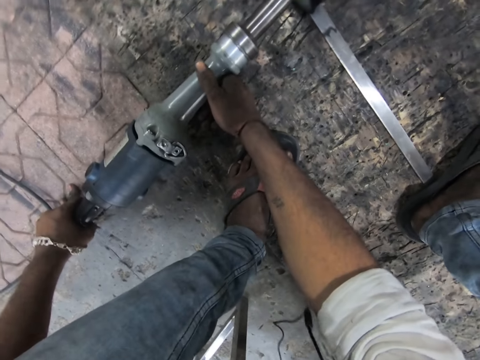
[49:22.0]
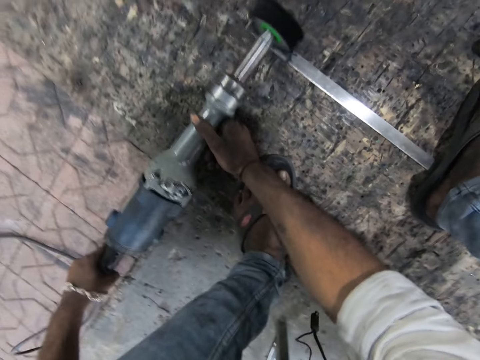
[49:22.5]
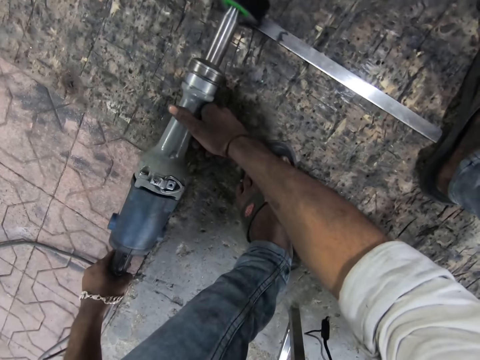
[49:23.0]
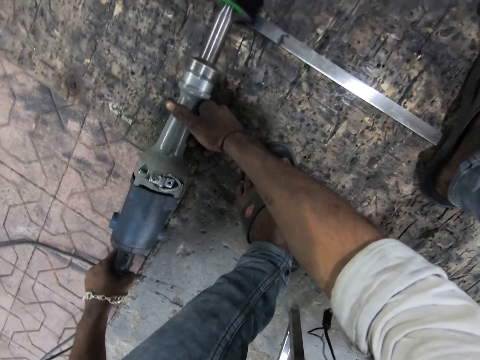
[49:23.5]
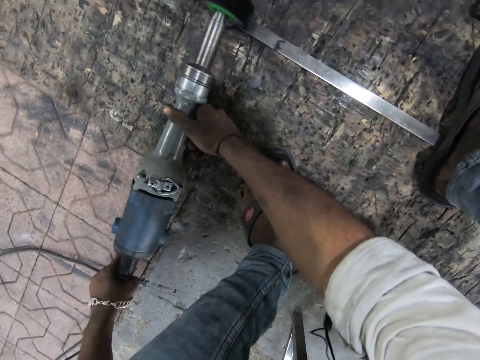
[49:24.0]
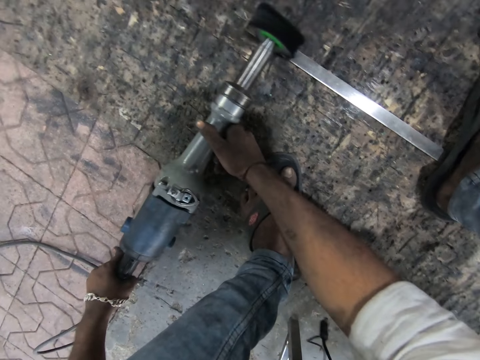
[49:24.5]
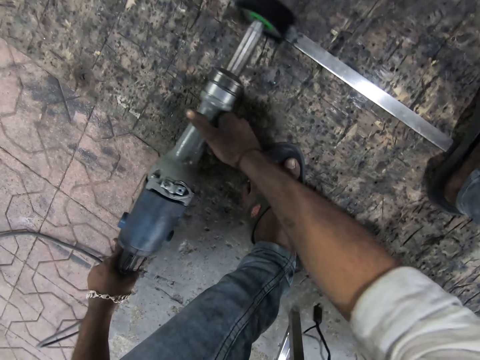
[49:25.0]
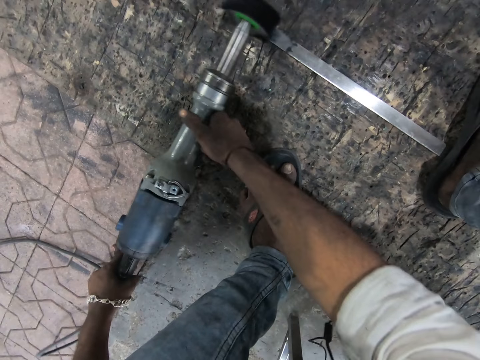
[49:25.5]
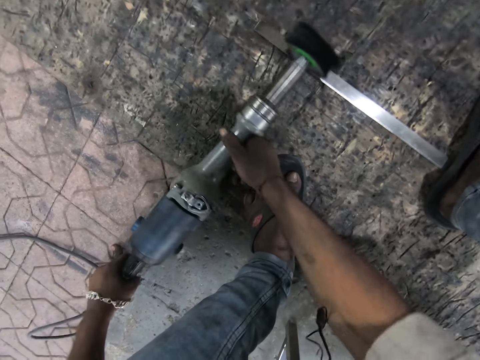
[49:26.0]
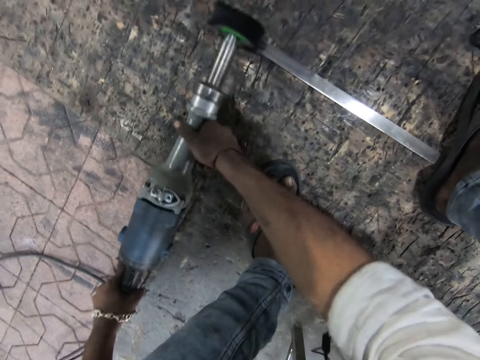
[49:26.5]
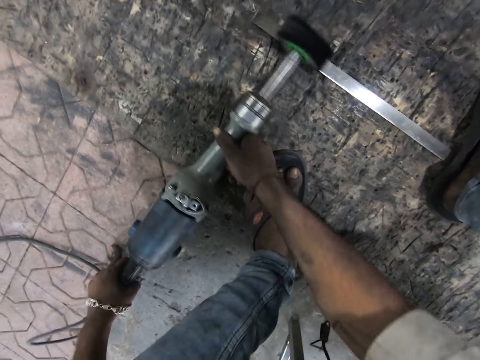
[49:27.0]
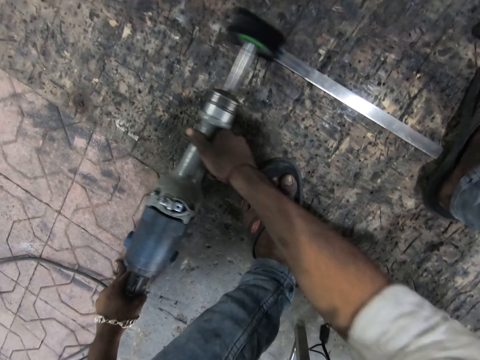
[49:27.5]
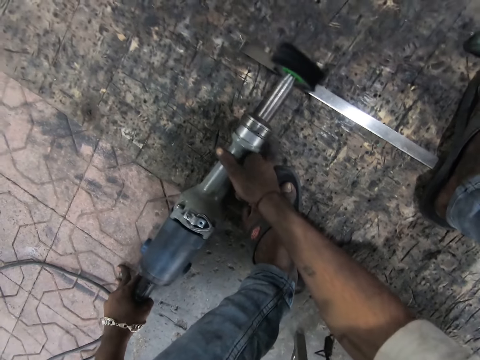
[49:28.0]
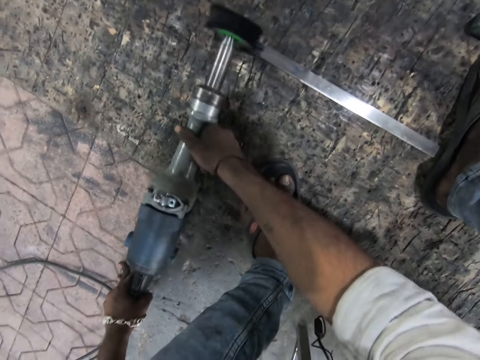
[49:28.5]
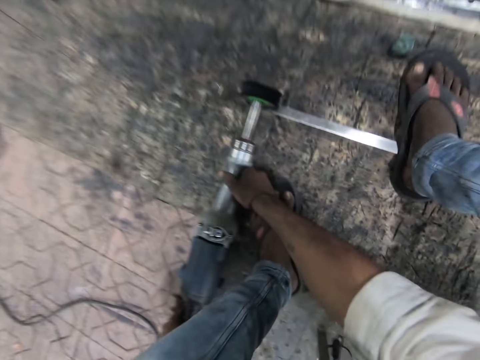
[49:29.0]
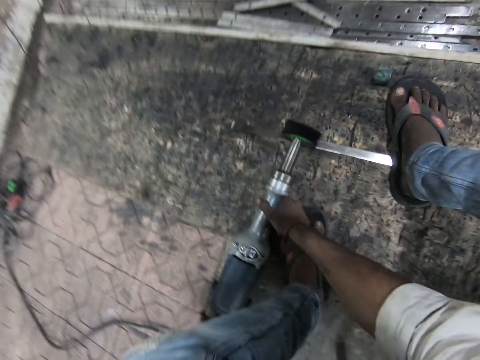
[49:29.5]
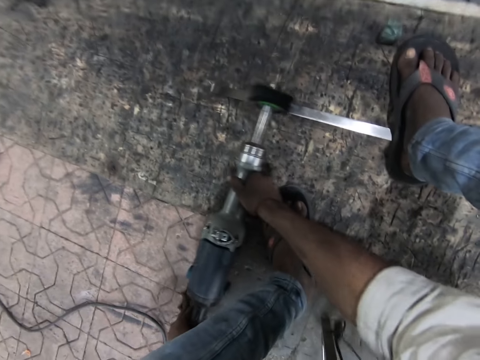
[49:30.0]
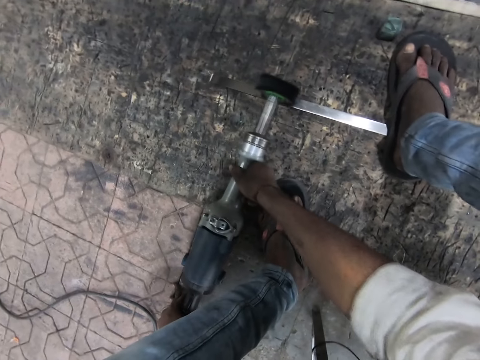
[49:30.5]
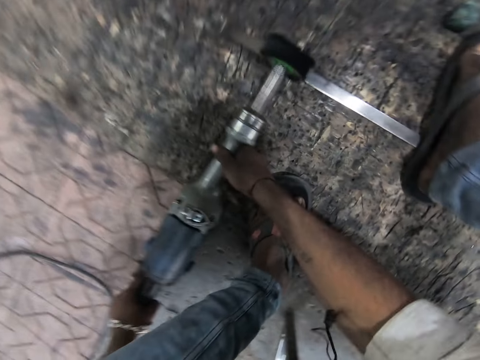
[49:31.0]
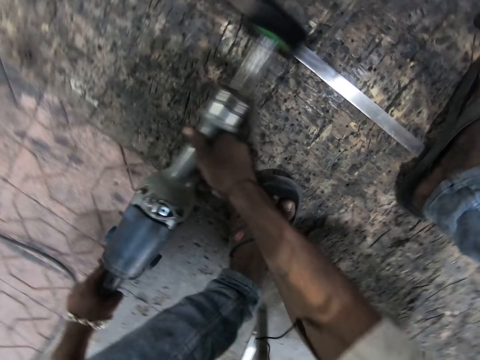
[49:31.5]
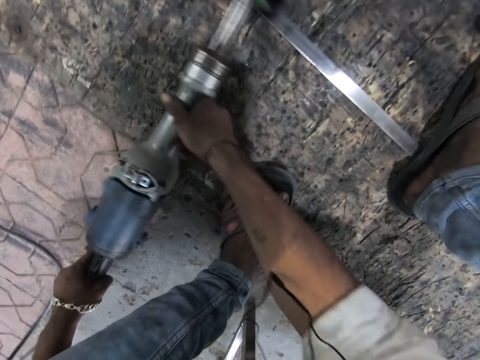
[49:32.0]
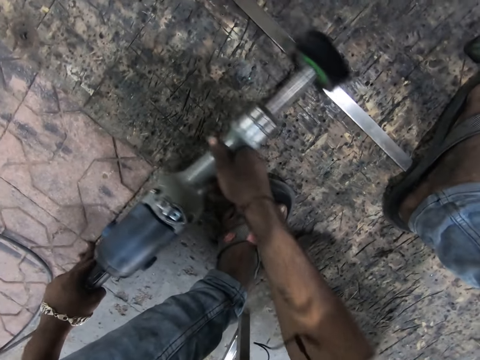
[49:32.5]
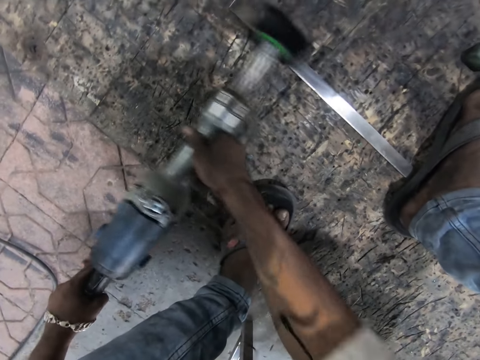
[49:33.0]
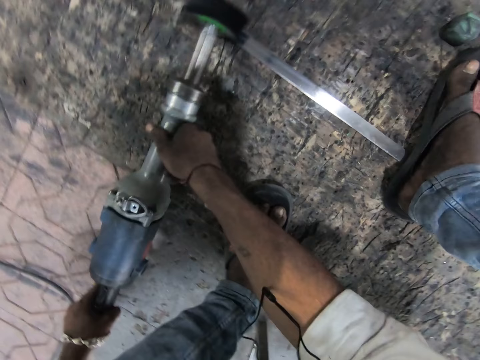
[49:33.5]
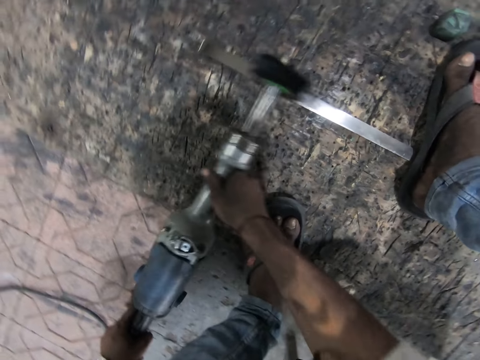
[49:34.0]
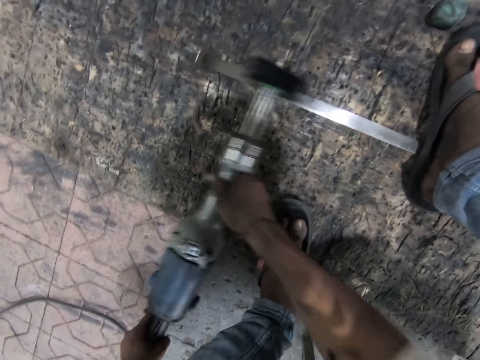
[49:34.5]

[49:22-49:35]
The camera wearer uses the drill on the long steel.

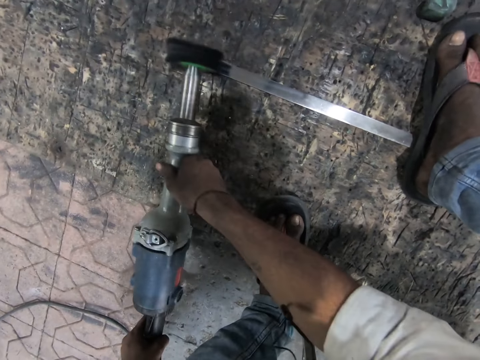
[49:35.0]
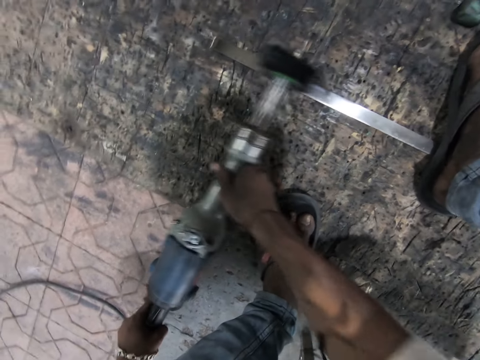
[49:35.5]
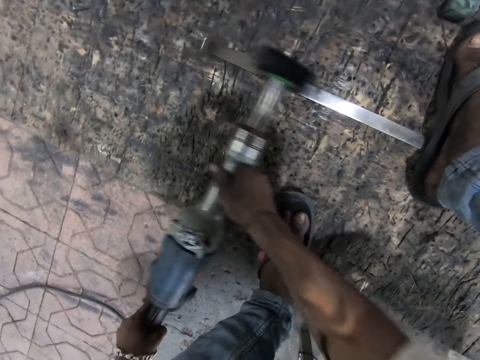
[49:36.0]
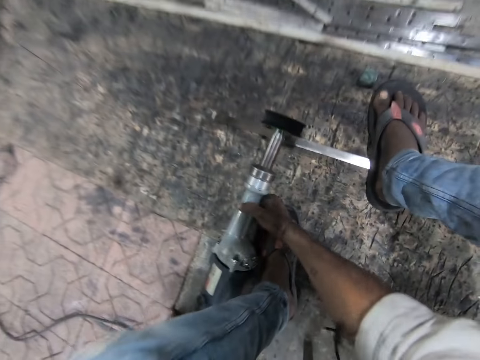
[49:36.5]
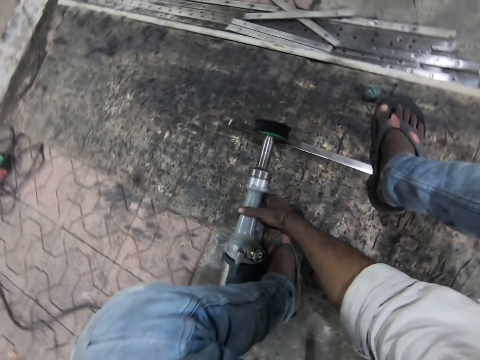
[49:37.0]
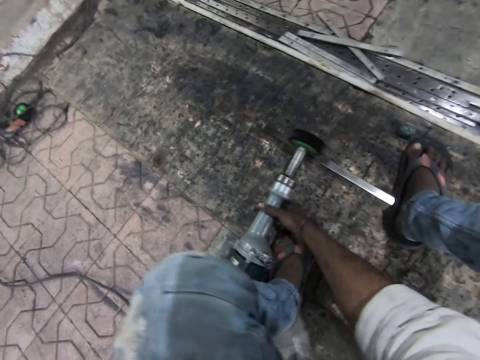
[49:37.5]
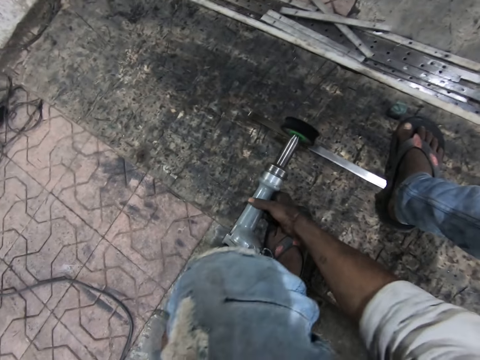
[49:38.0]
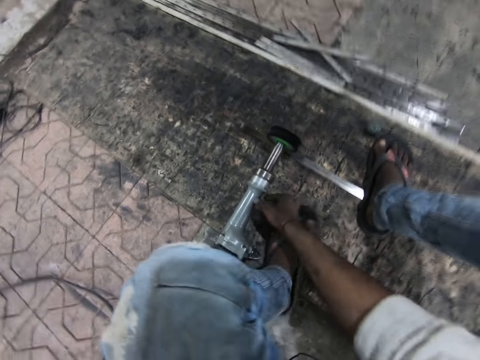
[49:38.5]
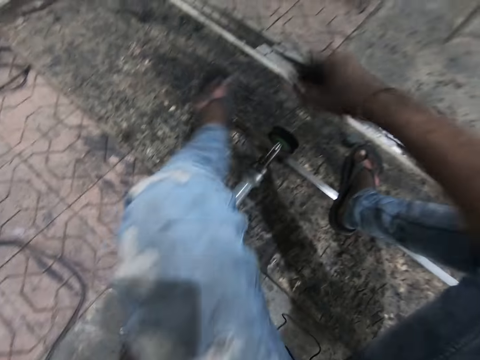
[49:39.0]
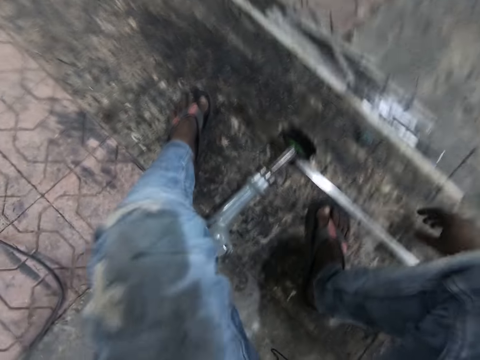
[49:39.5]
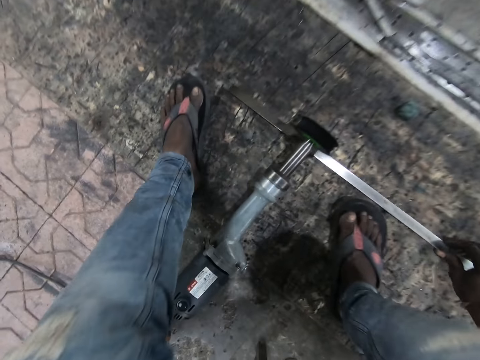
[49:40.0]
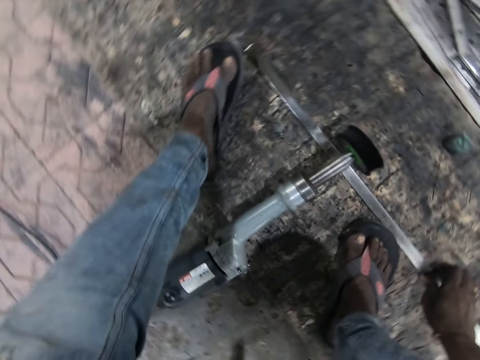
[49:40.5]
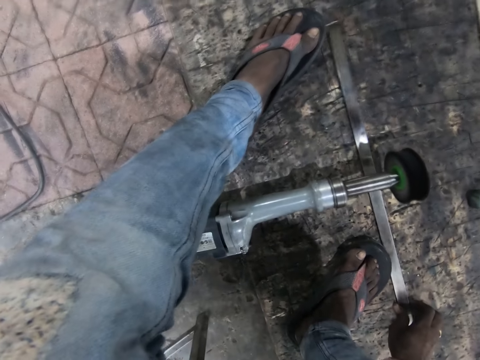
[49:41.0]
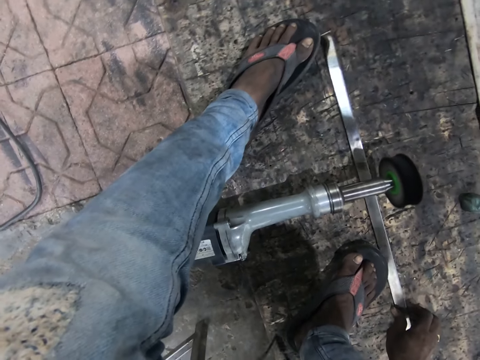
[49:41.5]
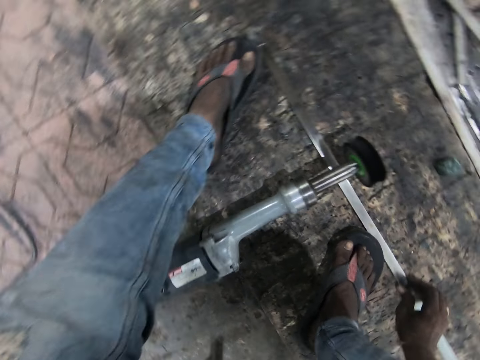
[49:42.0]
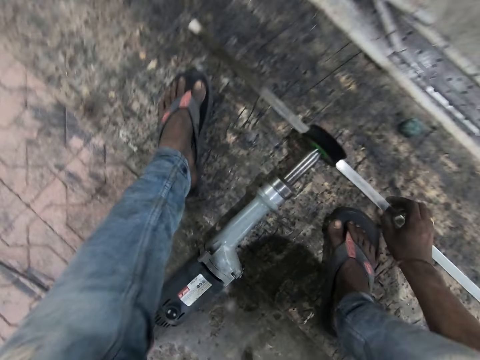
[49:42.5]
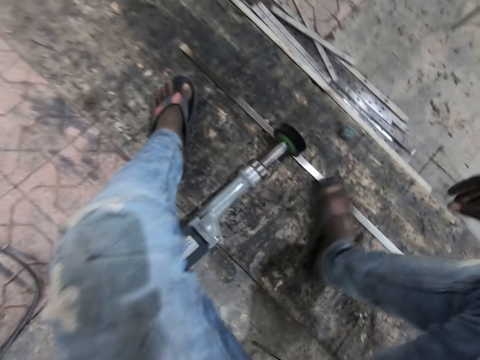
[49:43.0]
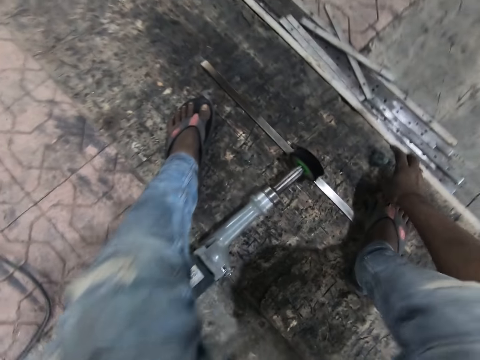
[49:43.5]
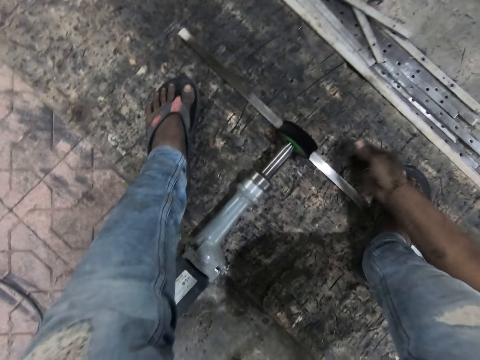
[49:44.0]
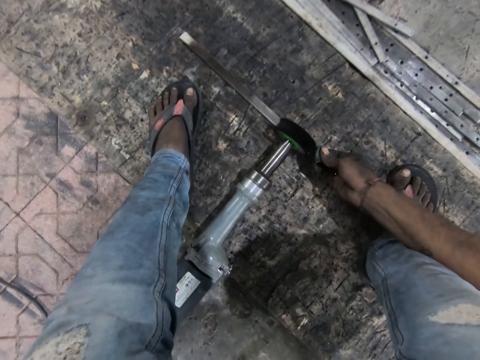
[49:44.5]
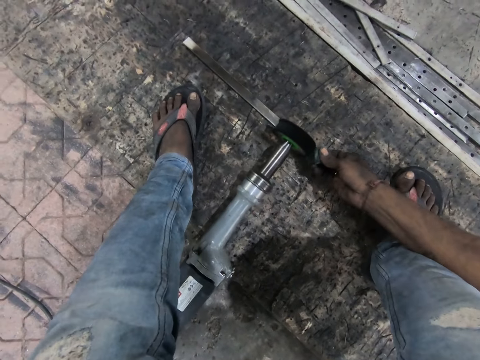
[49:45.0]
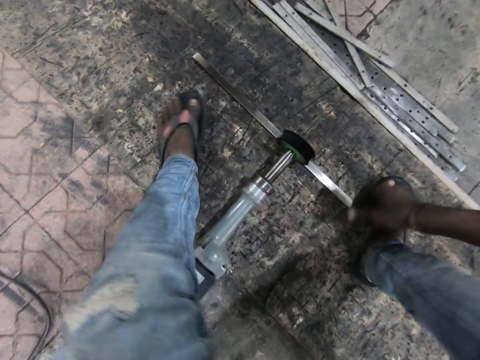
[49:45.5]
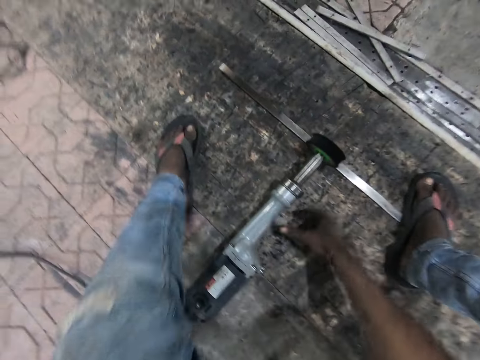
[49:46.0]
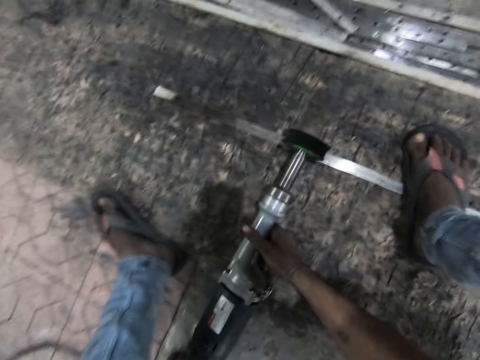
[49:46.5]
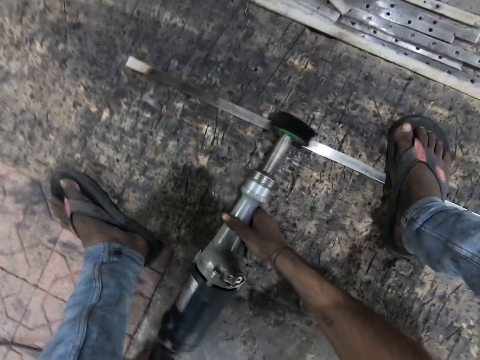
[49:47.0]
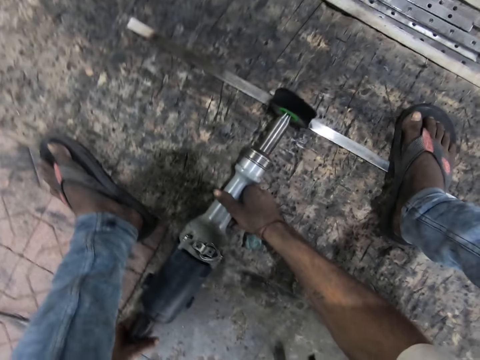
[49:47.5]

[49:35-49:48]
The camera wearer puts the grinder on the metal. They move the leg. They move the metal. They step on the metal with the leg. They pick up the piece of sponge. They wipe the grinder with the sponge. They put the sponge on the floor. They hold the grinder. They grind the metal.
